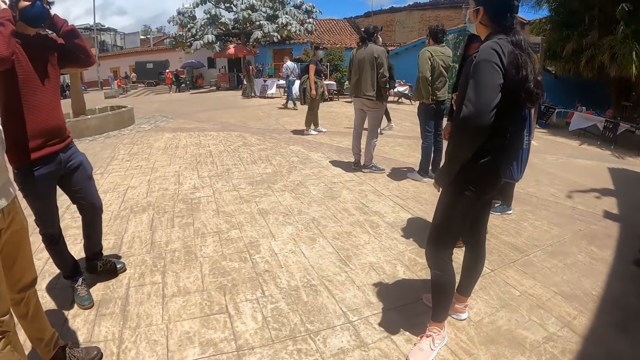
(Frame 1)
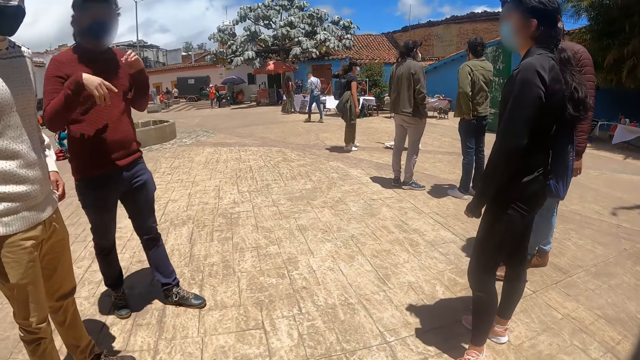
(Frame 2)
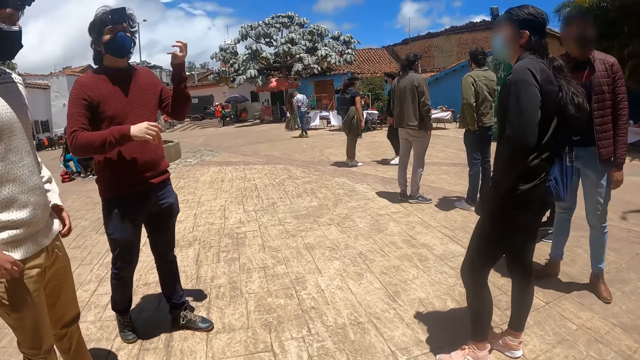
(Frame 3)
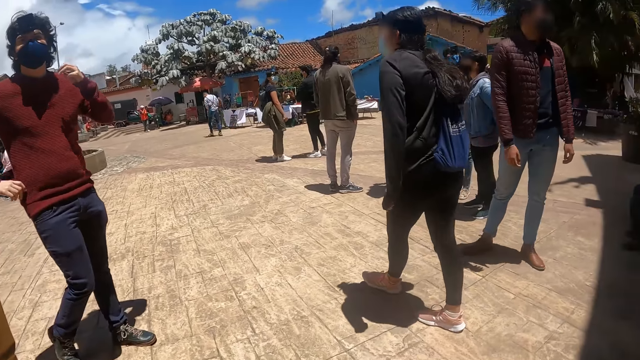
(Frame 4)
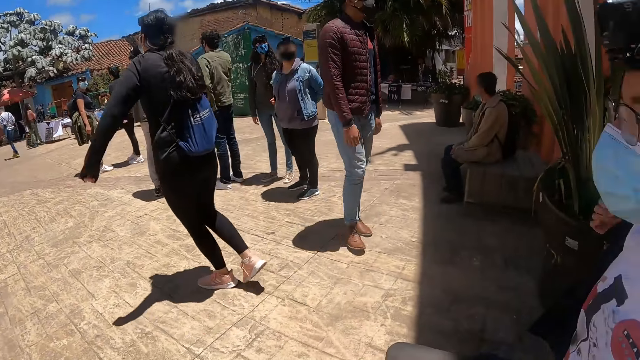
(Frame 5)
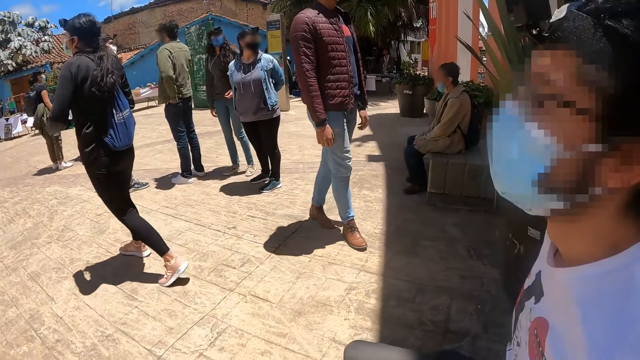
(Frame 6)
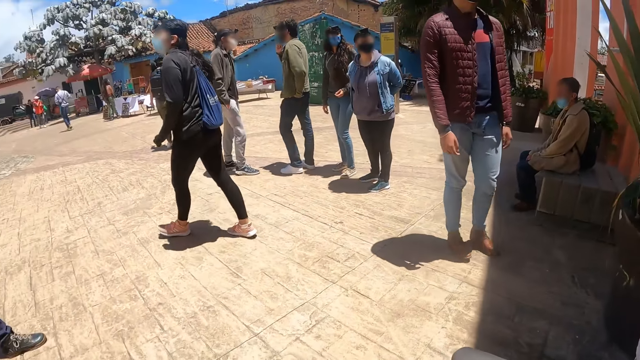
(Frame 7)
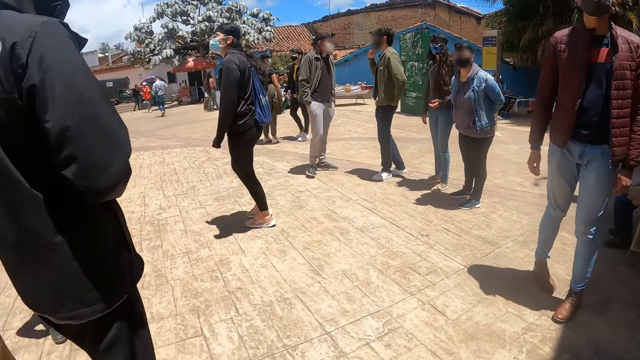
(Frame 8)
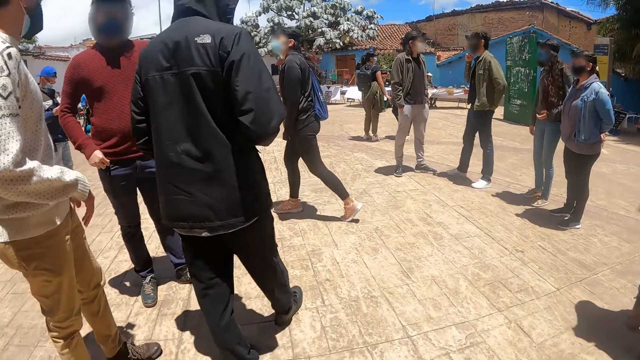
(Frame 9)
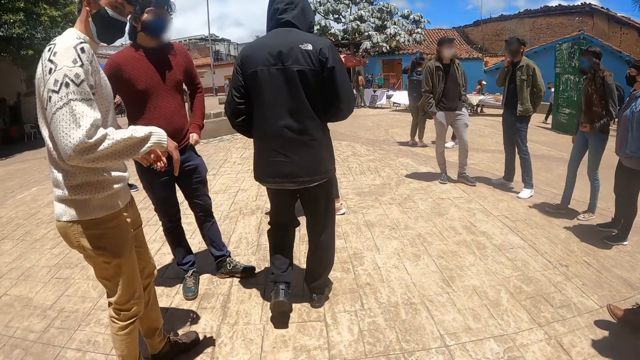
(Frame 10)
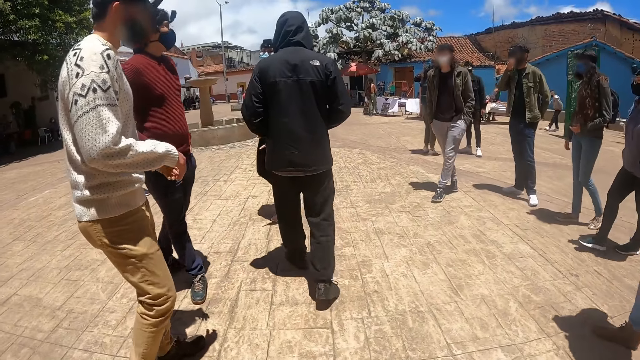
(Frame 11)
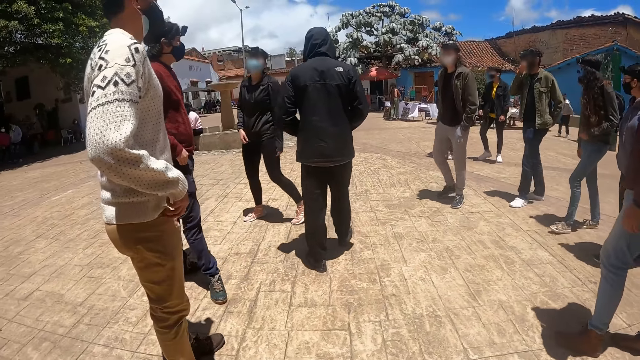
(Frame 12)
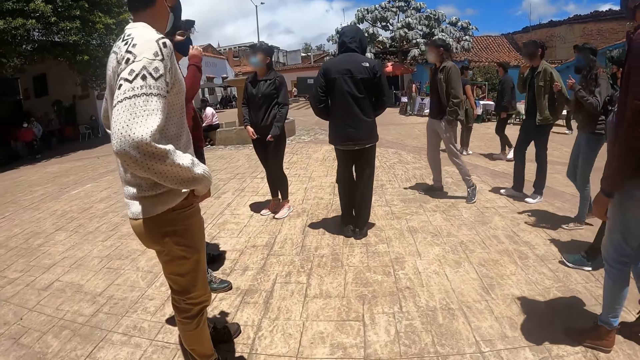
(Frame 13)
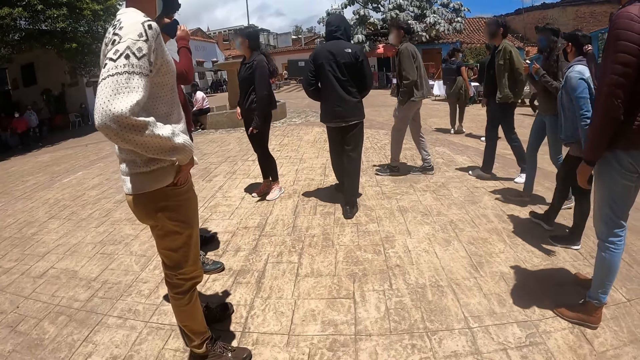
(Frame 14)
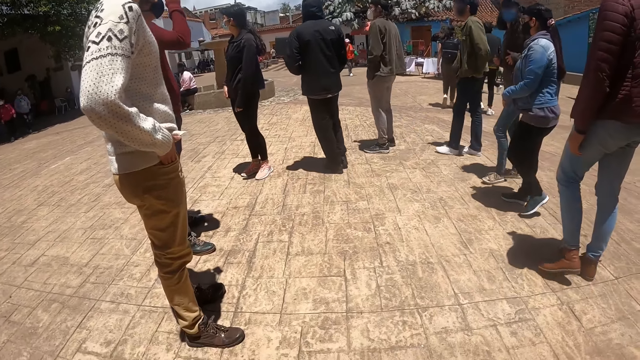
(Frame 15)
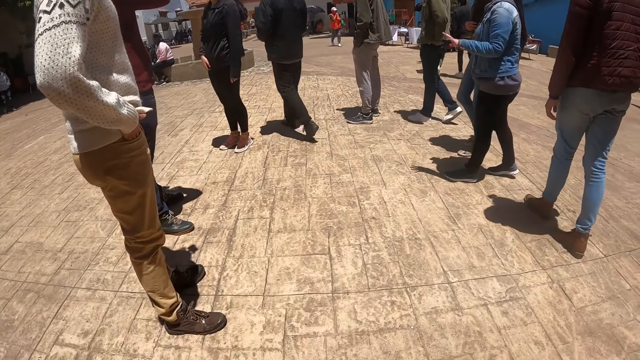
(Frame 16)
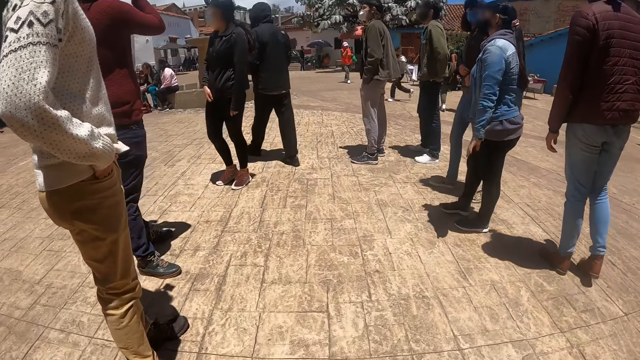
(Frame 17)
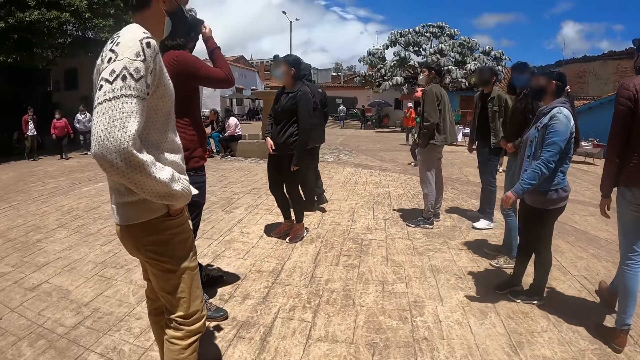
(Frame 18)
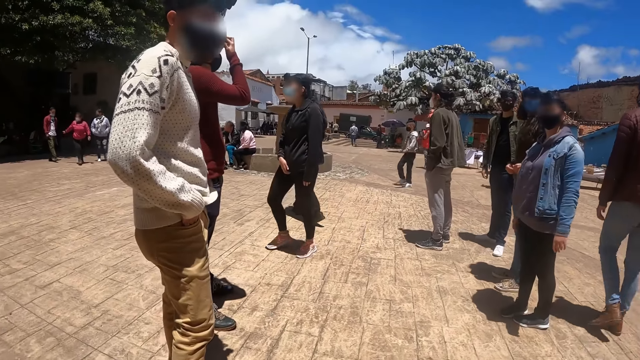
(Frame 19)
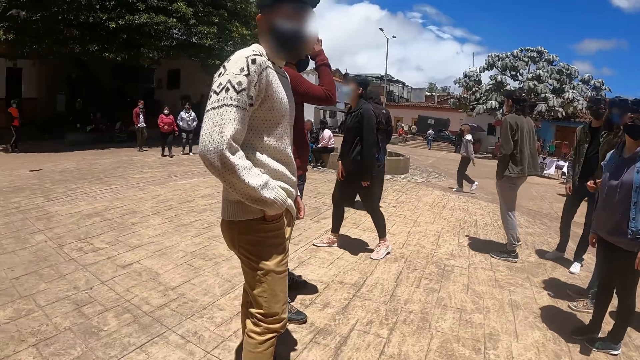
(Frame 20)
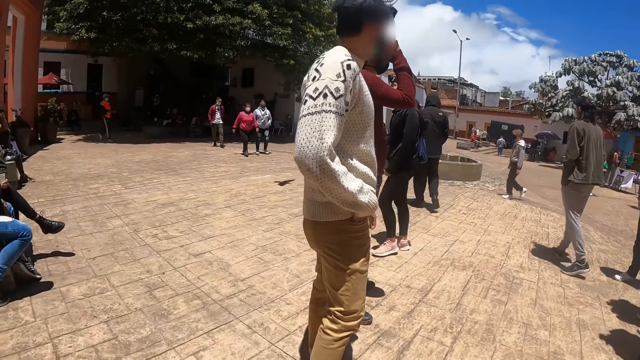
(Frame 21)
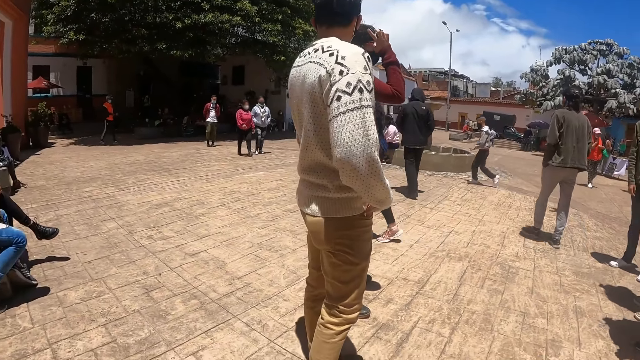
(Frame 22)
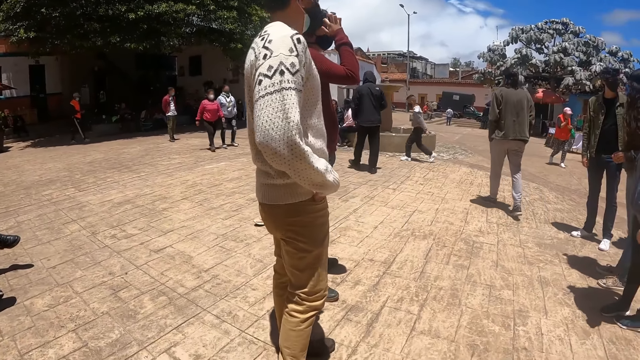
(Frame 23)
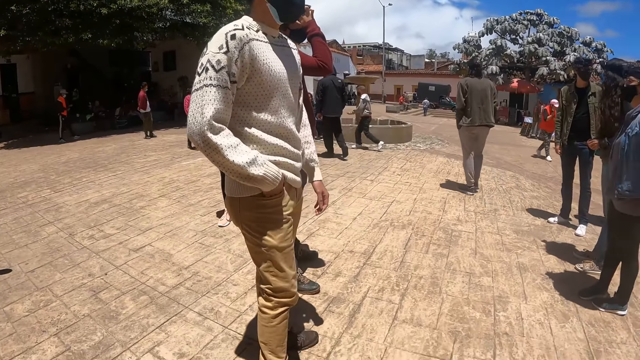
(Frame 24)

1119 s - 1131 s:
The camera wearer looks at the people.

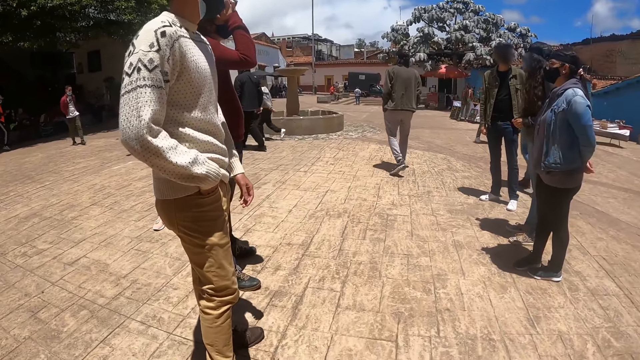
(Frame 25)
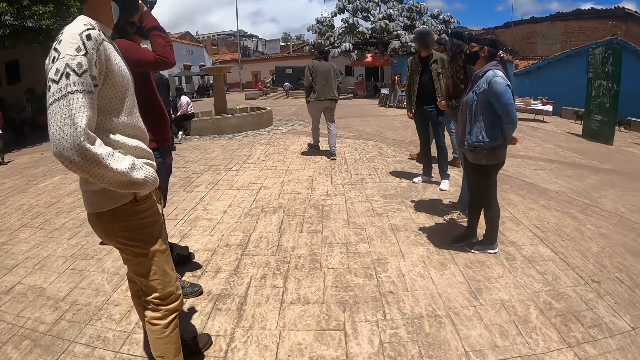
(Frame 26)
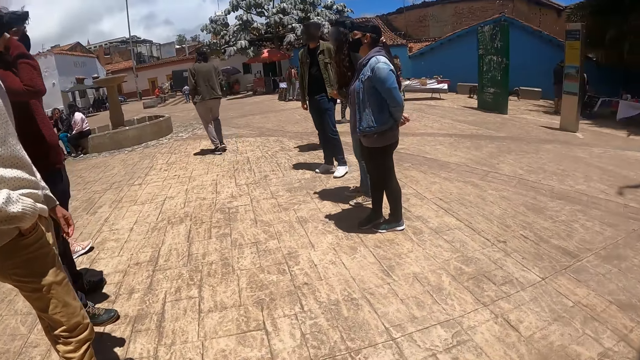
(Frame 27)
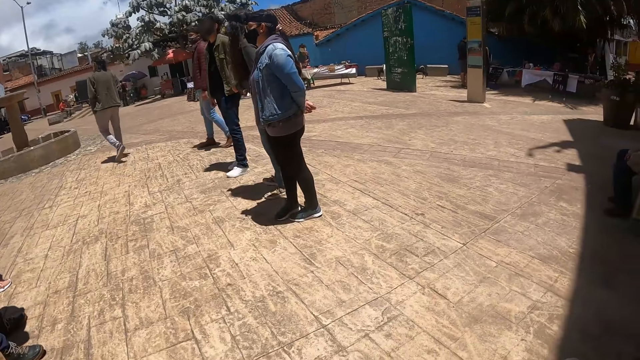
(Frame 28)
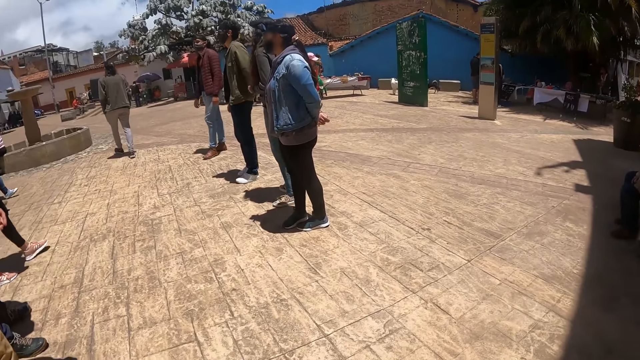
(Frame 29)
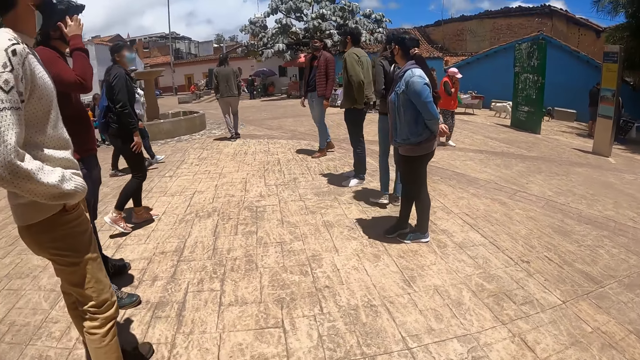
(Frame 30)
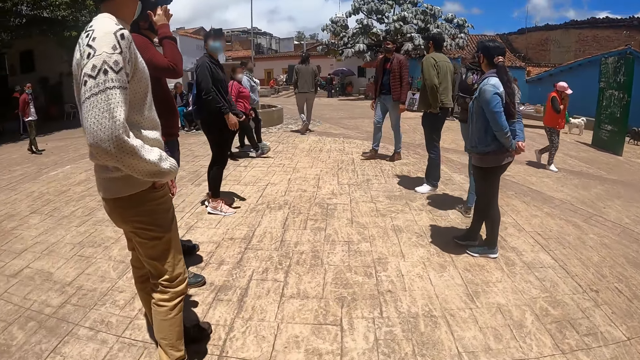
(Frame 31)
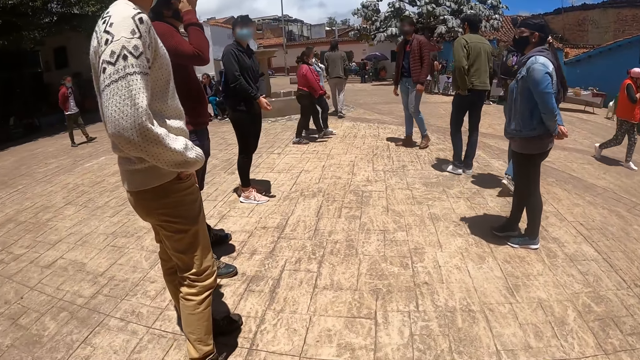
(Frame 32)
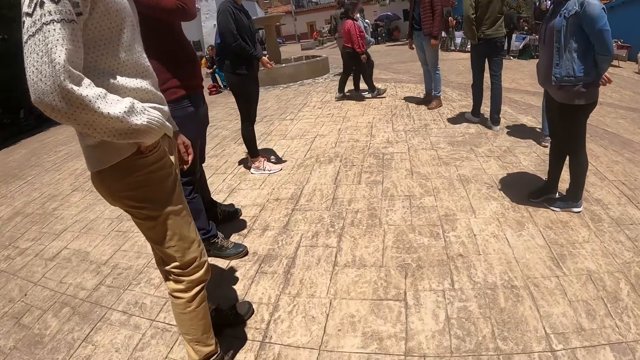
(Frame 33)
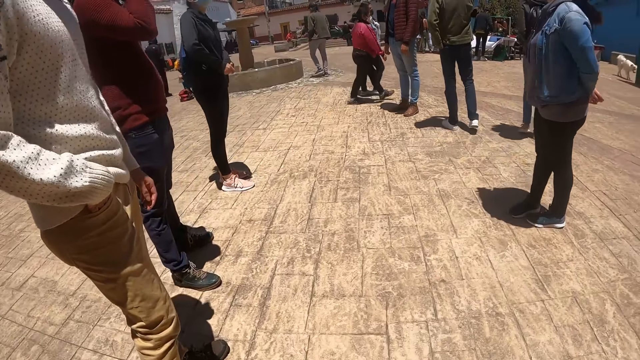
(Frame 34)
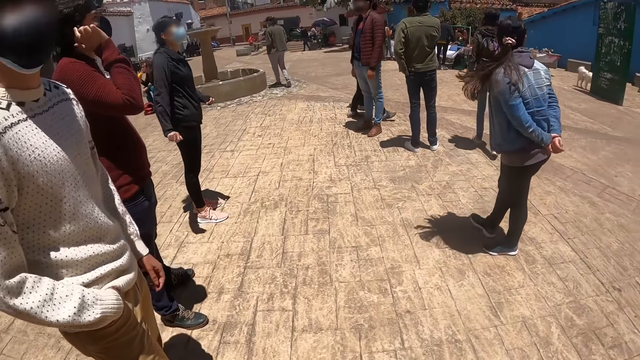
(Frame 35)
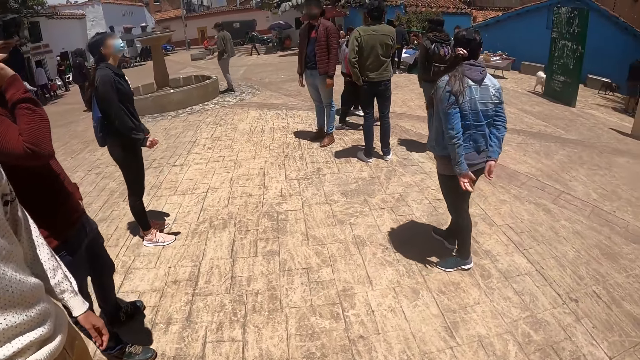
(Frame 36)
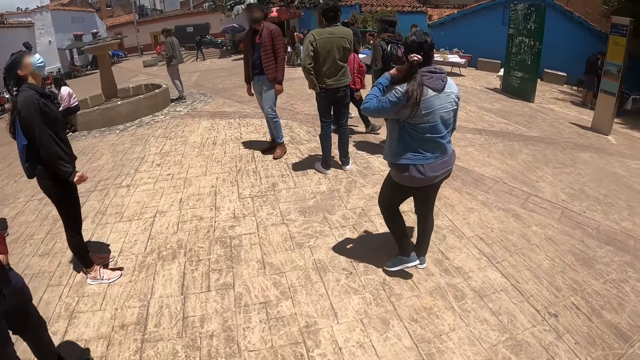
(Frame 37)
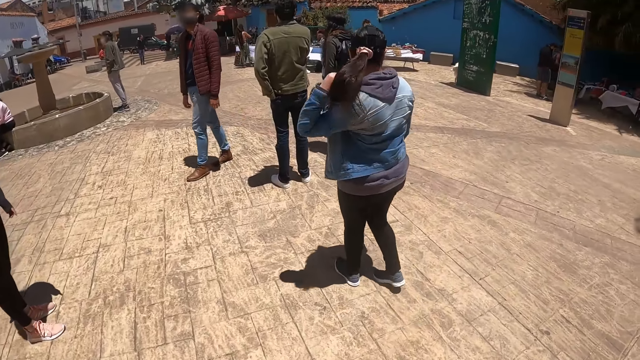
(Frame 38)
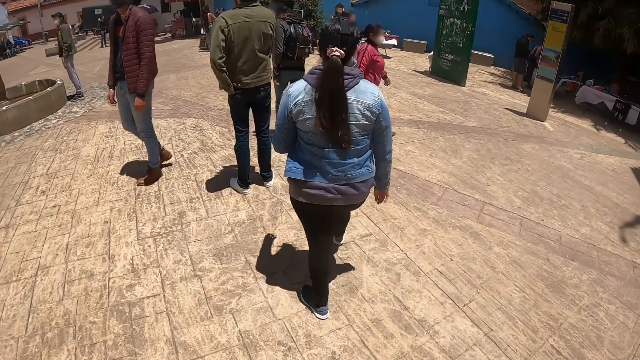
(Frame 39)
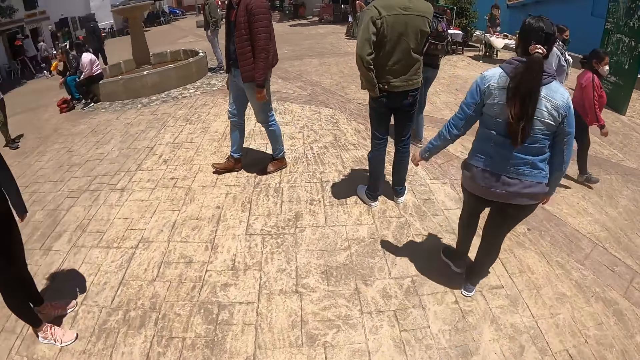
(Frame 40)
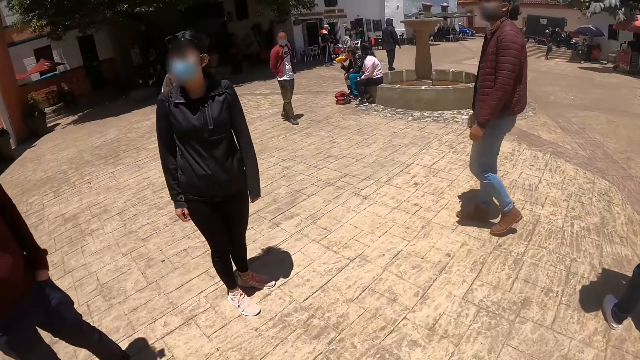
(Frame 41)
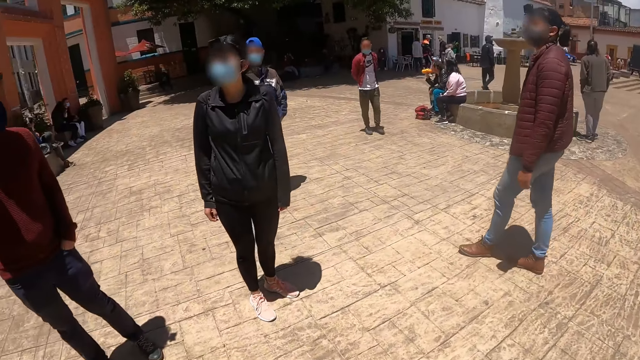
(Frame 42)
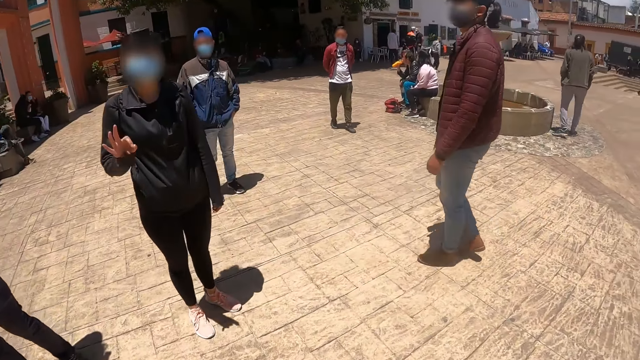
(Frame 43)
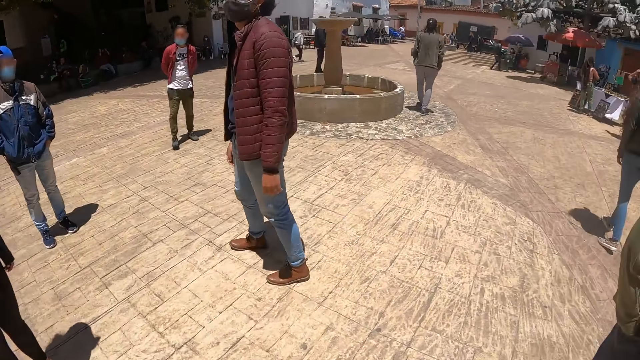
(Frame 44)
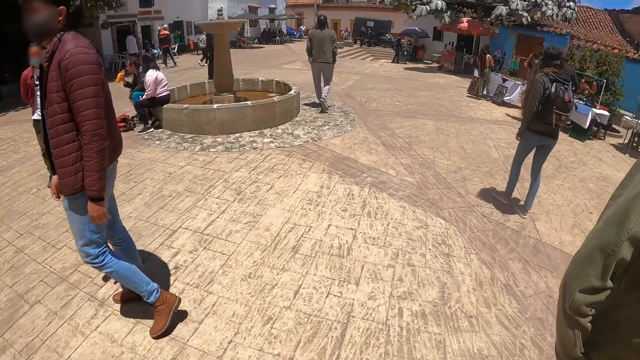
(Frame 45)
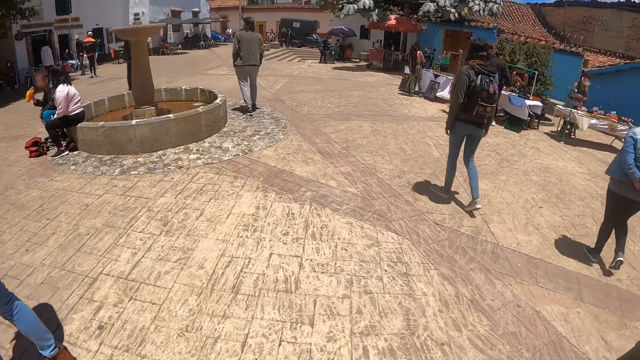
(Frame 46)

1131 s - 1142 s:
The camera wearer walks on the pavement.
